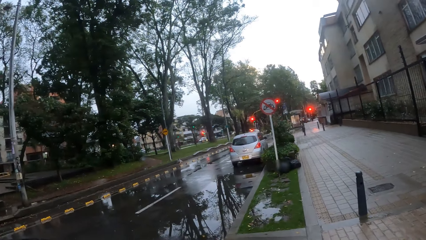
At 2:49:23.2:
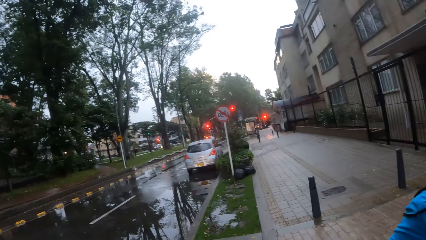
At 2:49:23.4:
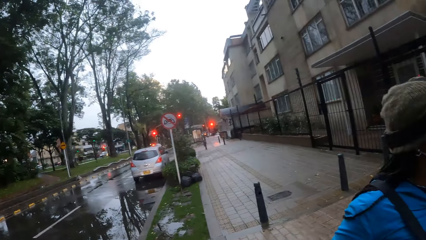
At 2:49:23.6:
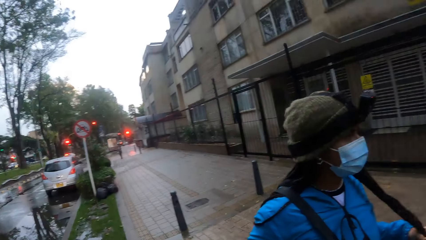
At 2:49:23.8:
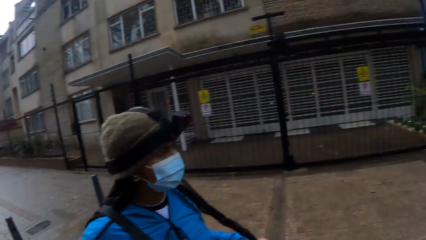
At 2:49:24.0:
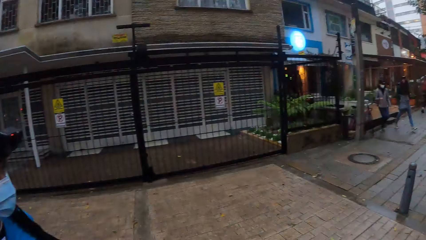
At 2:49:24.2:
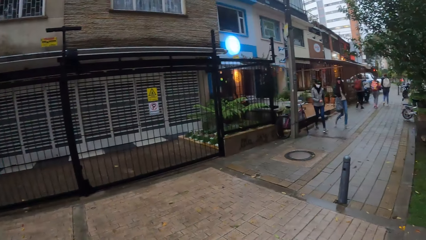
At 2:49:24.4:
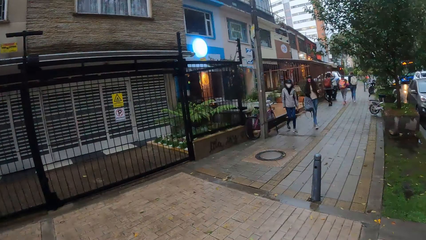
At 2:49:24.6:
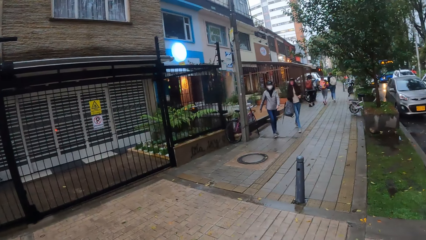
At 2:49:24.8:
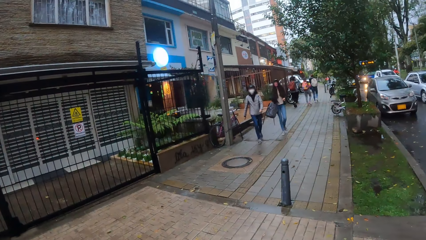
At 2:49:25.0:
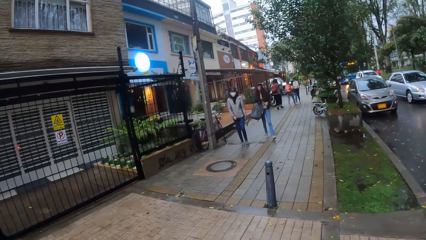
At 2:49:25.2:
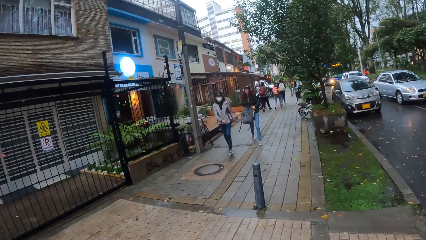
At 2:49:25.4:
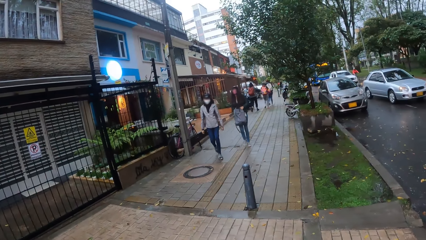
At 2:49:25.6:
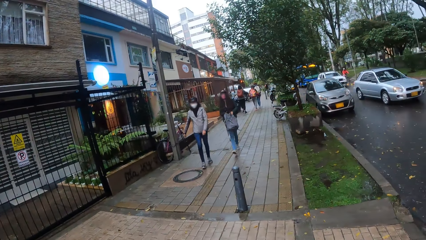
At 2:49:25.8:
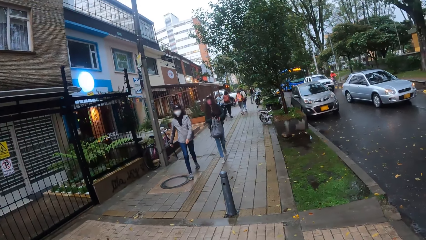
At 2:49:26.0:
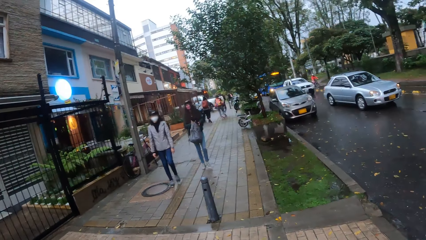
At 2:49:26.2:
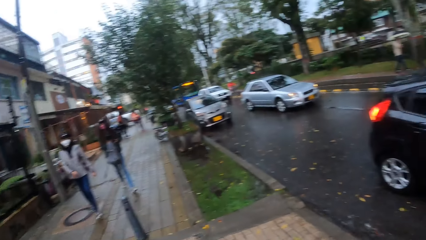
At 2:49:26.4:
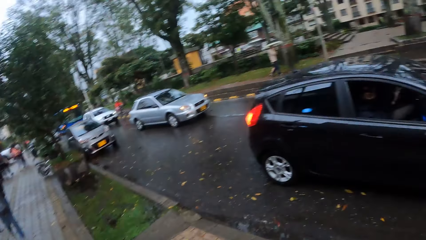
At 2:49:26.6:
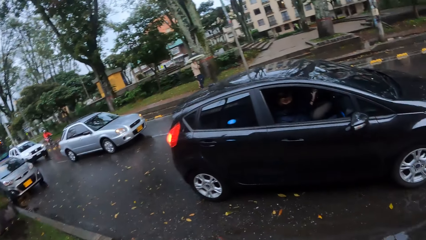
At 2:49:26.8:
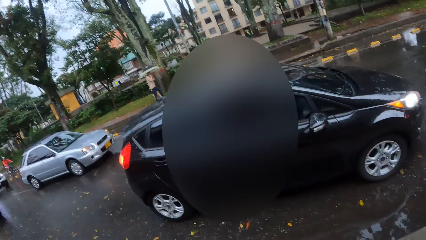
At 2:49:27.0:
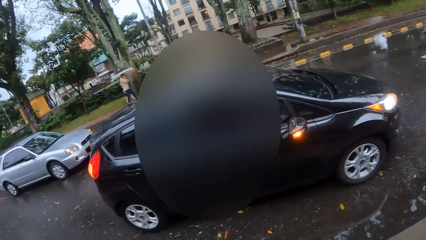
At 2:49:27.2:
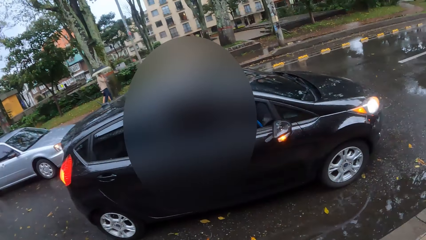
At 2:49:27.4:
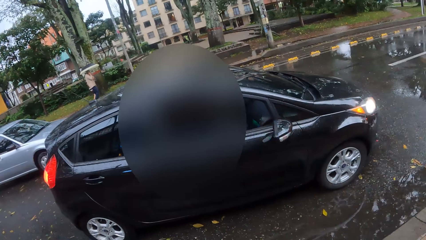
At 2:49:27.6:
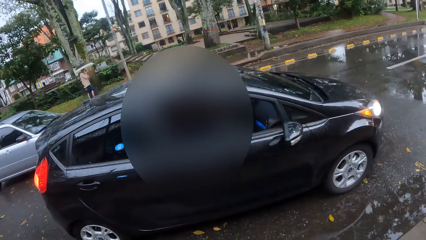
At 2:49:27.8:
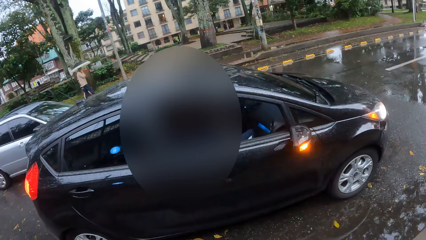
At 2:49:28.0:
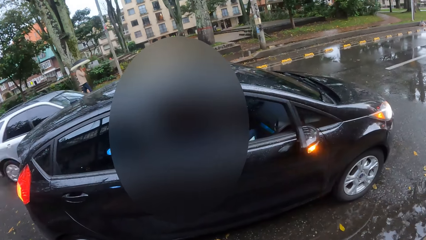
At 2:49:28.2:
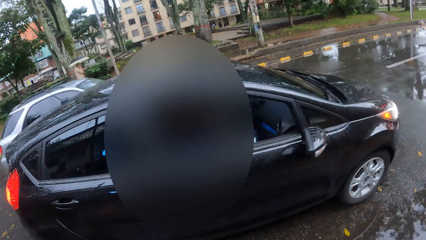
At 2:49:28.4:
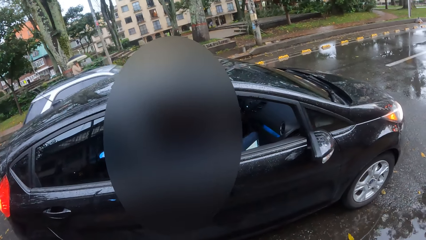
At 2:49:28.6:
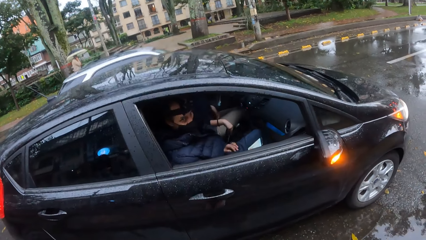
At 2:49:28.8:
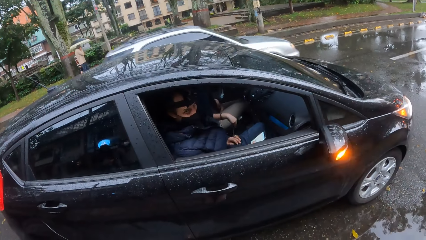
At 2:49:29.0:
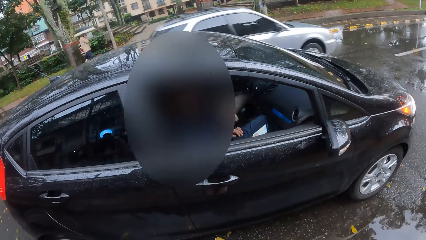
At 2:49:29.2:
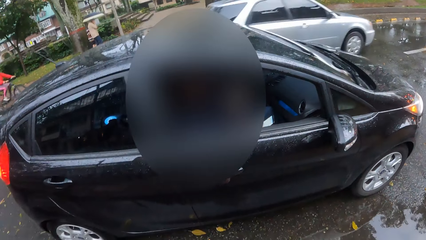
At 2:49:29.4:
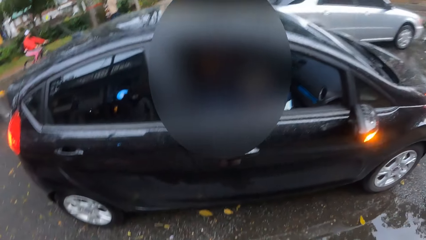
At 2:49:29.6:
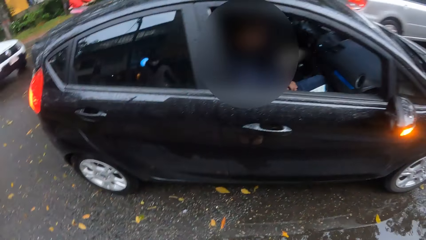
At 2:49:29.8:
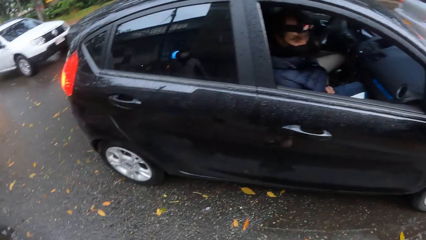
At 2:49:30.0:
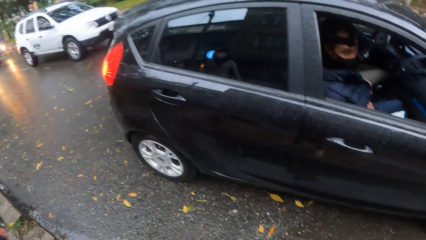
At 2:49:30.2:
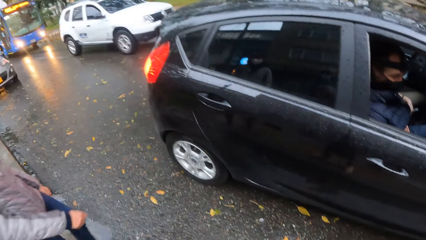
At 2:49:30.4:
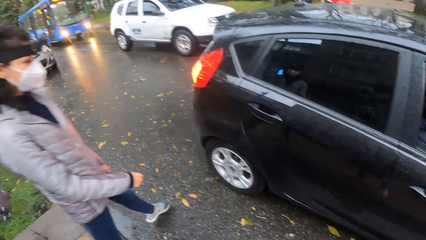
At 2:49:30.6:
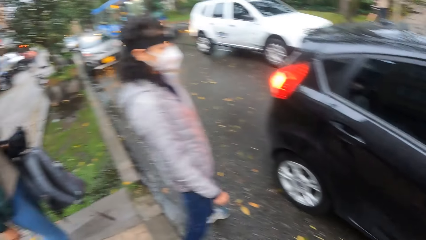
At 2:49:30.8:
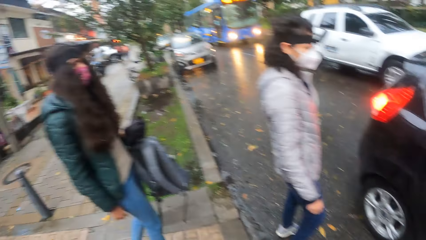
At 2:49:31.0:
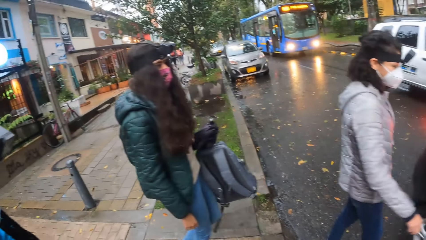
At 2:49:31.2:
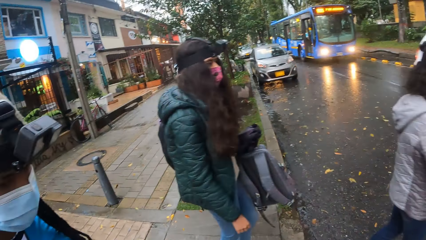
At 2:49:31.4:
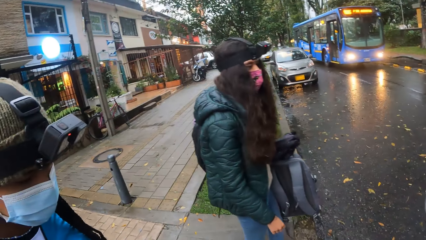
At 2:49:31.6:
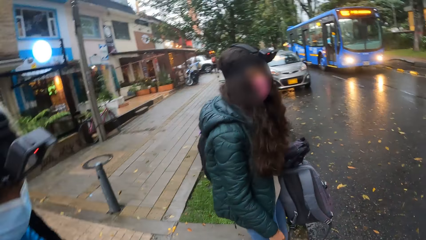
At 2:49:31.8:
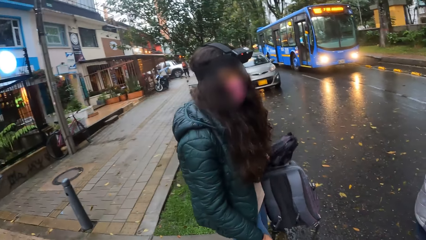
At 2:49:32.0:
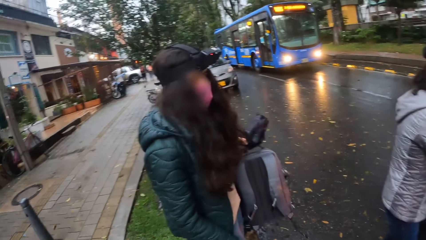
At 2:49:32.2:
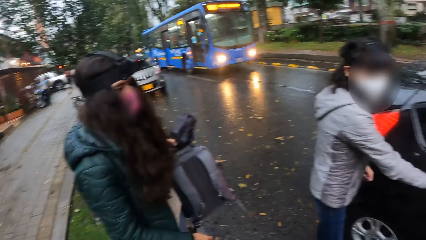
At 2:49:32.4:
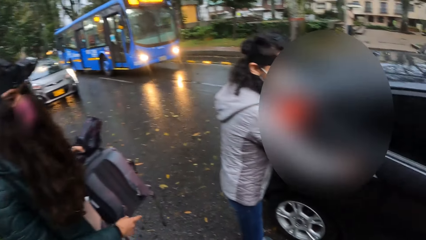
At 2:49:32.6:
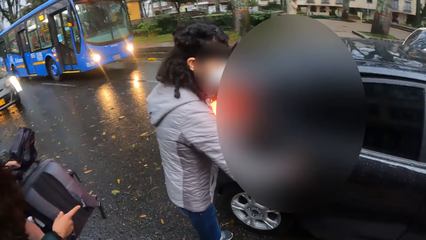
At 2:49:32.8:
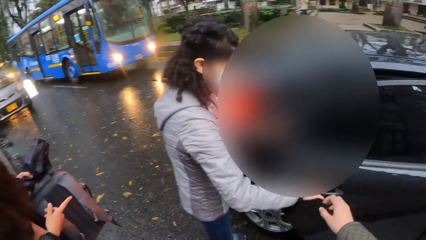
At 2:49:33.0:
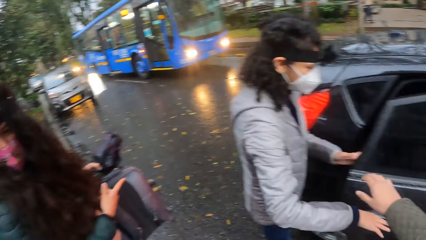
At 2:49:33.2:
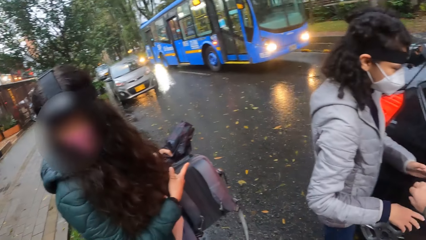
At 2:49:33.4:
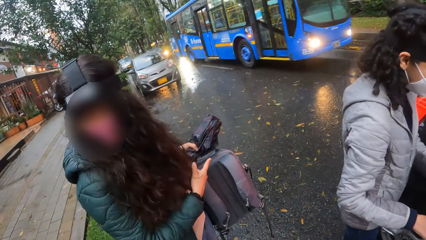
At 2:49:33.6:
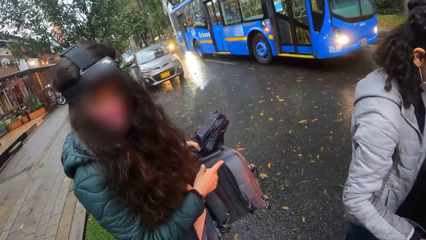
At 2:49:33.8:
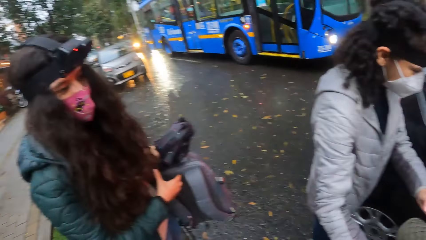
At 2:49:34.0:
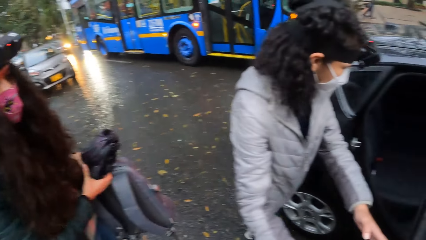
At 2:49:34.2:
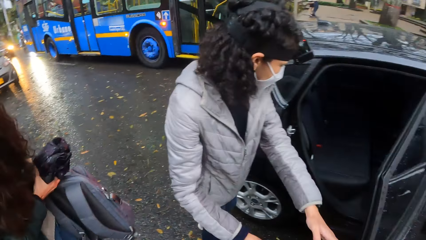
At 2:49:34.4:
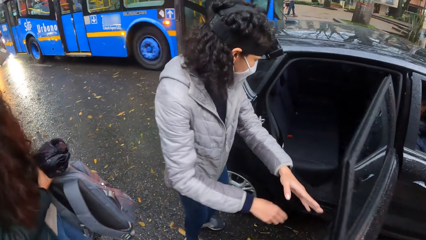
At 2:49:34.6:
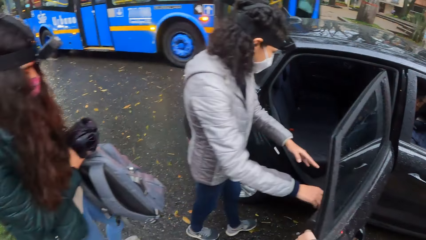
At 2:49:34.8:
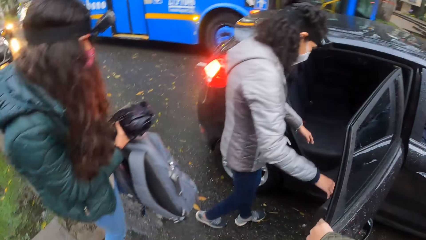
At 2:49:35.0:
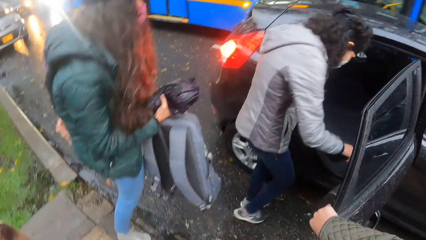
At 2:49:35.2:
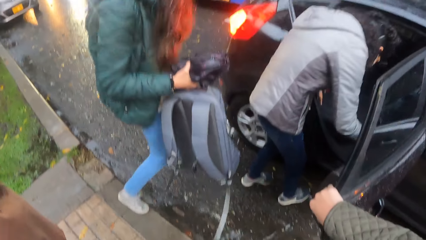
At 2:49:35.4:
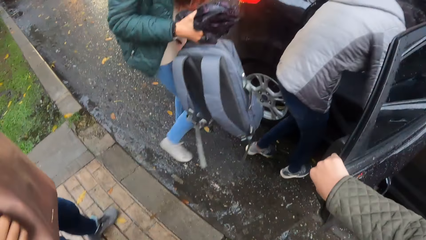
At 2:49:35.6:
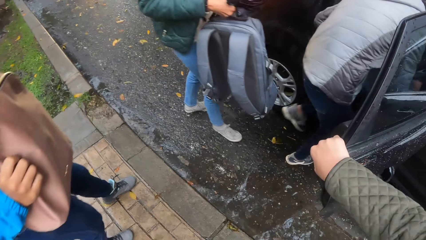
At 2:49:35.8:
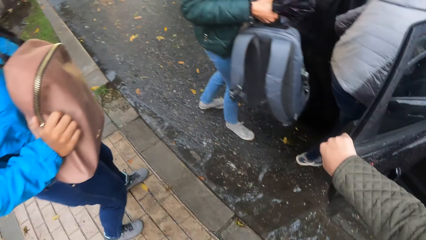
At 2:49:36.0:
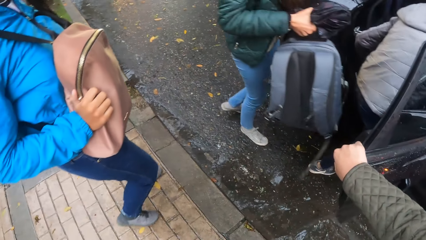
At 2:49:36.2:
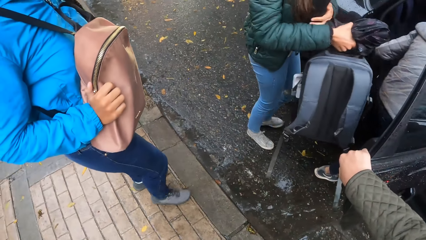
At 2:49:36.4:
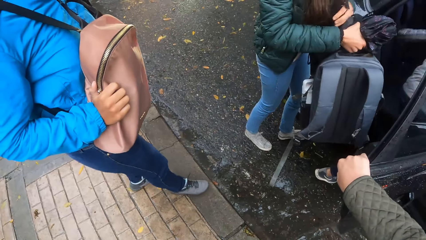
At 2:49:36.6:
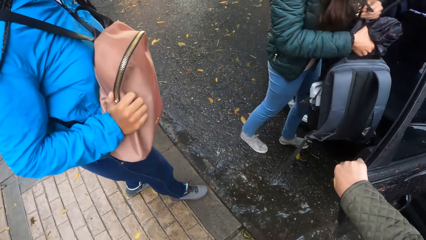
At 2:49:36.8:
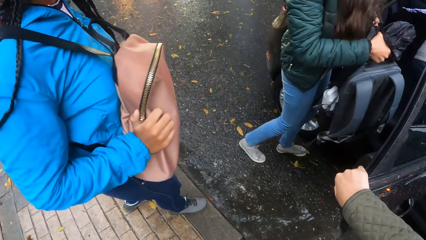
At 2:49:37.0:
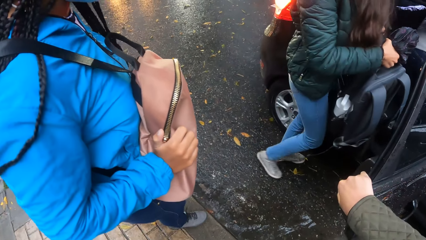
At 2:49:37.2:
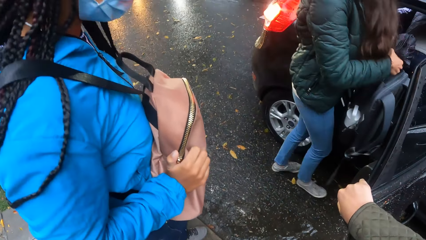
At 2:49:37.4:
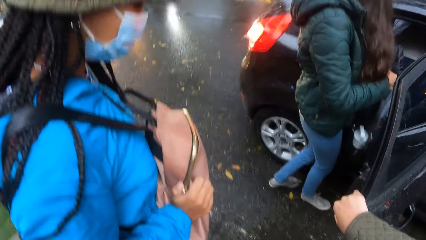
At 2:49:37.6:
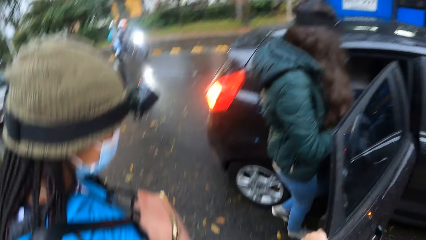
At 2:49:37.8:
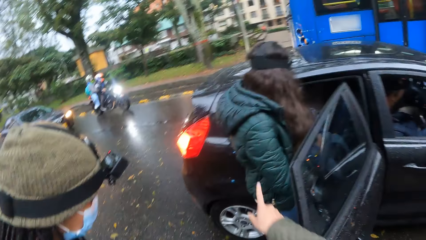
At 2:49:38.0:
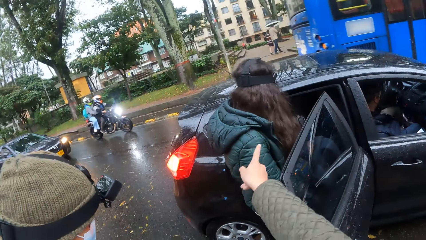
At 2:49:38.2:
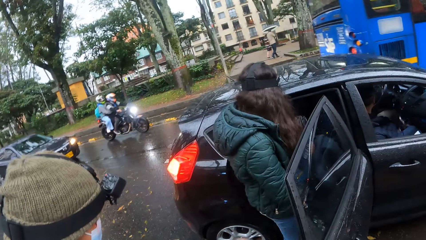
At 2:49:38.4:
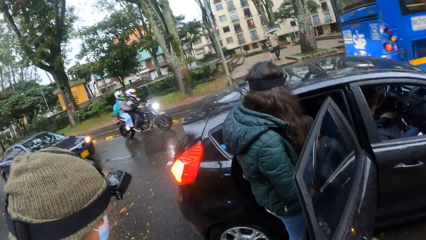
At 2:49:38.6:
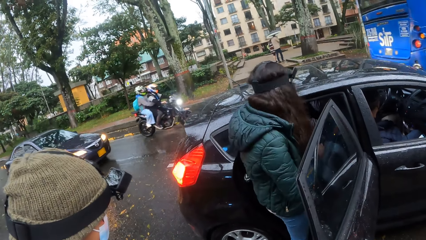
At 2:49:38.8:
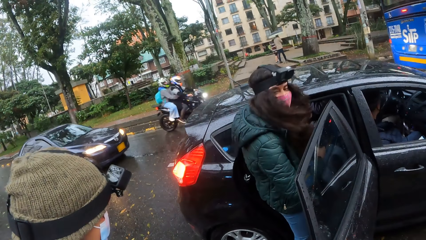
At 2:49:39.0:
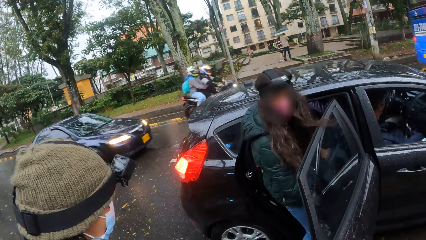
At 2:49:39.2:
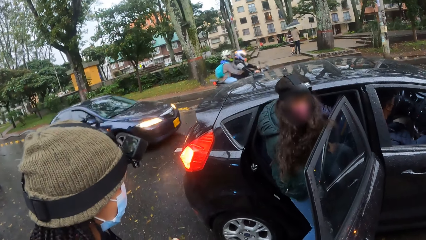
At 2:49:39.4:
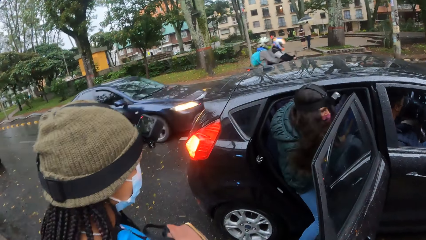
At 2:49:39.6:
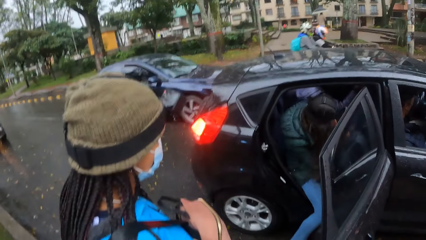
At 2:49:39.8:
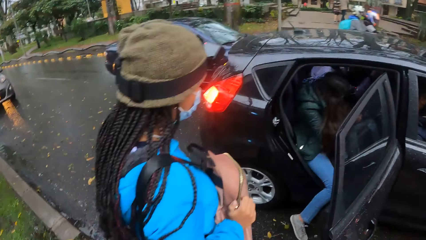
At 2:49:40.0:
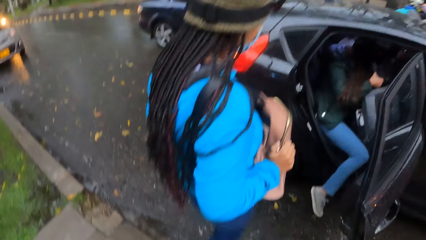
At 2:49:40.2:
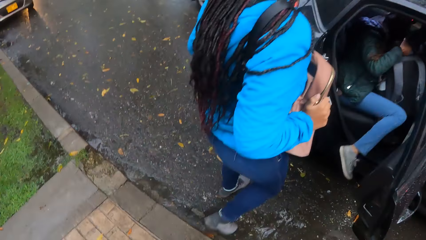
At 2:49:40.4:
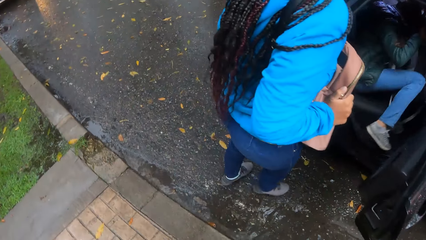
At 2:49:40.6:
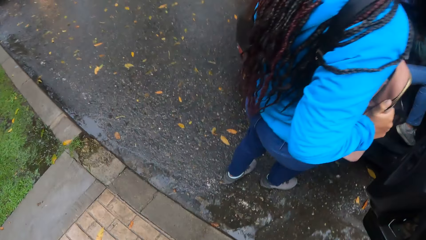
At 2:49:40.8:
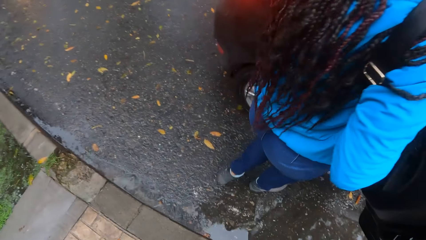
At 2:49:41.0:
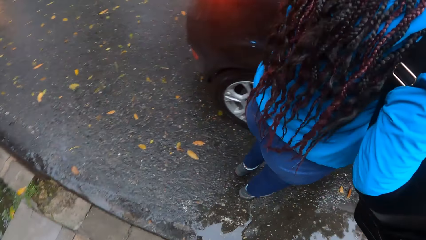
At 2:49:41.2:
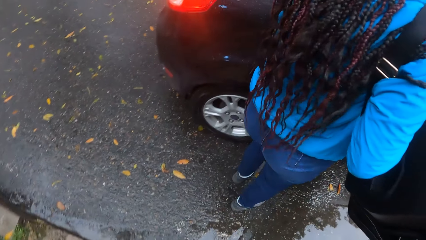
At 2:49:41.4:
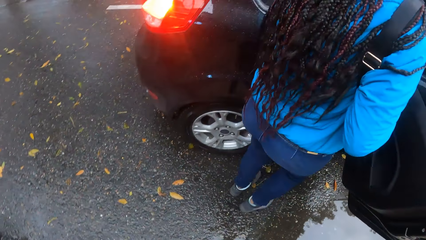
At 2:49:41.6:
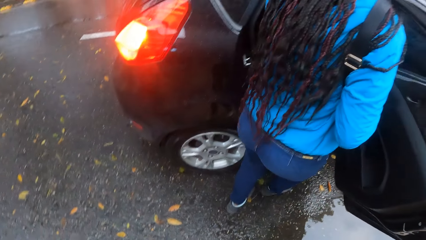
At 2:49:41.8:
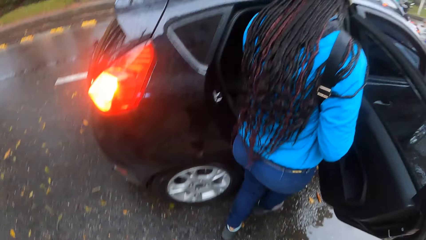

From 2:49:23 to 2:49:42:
A woman and another woman walk along the pavement towards the car. A silver car drives past the car. The camera wearer interacts with a person. A bicycle rides past the car. A white SUV drives past the car. The first woman opens the car door with her right hand. The camera wearer stretches her hand towards the car door and holds the car door with her right hand. A blue bus drives past the car. The first woman gets into the car. The other woman gets into the car. The camera wearer points towards the other woman. A black motorcycle rides past the car. A navy blue car drives past the car. Another person moves towards the car.
